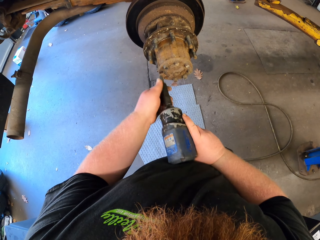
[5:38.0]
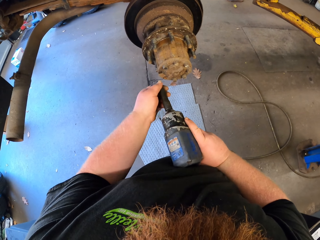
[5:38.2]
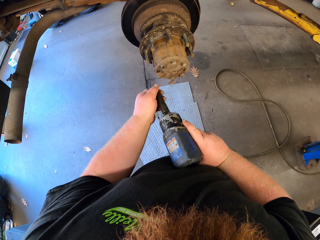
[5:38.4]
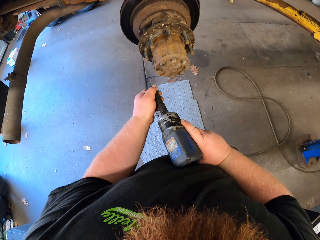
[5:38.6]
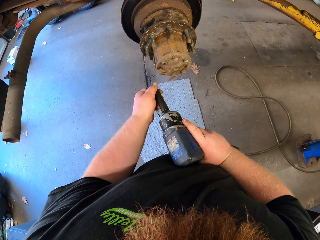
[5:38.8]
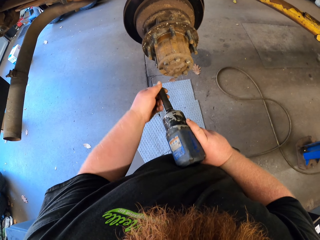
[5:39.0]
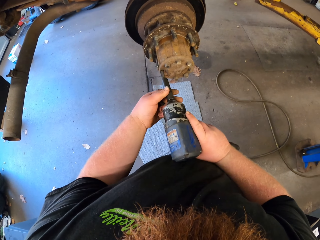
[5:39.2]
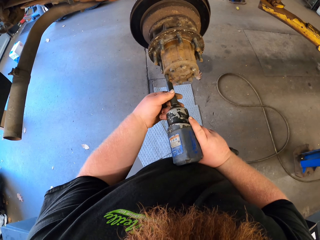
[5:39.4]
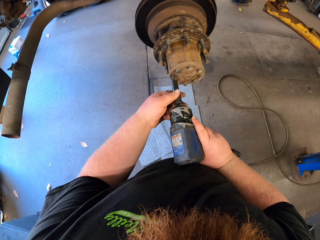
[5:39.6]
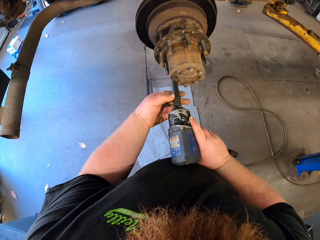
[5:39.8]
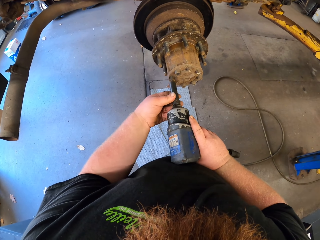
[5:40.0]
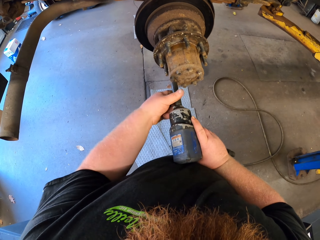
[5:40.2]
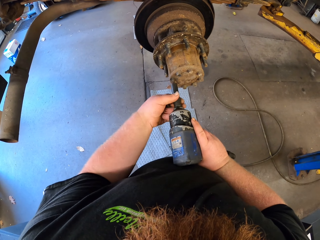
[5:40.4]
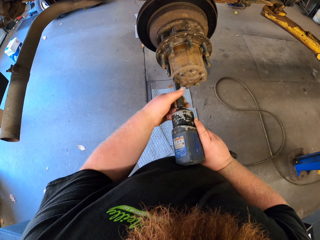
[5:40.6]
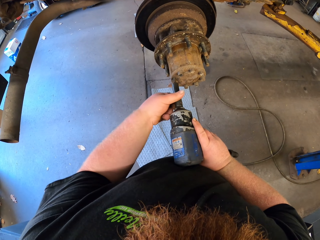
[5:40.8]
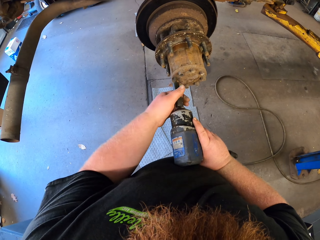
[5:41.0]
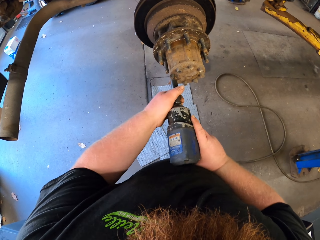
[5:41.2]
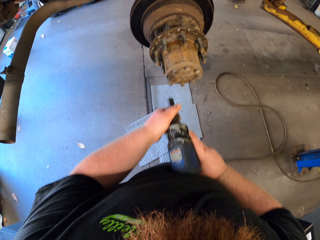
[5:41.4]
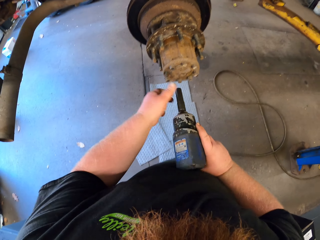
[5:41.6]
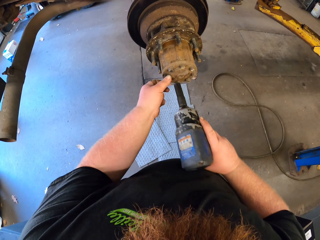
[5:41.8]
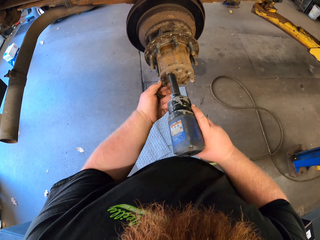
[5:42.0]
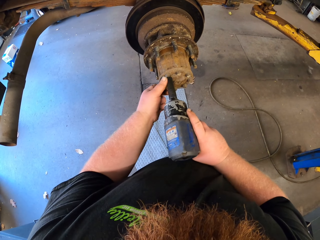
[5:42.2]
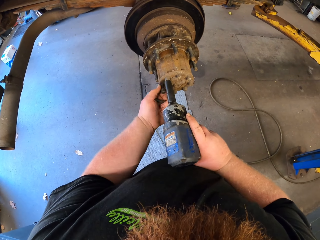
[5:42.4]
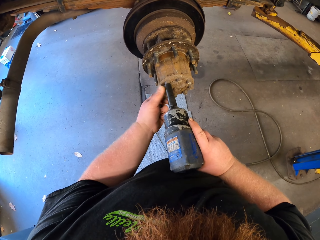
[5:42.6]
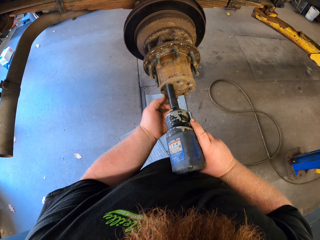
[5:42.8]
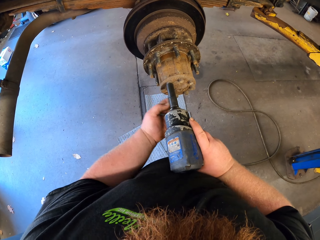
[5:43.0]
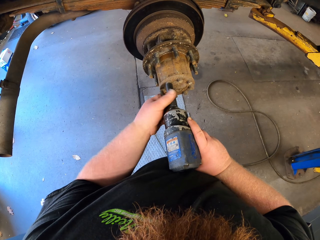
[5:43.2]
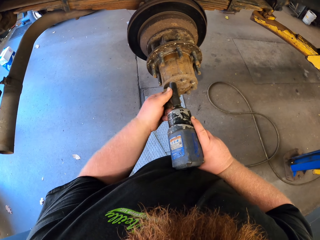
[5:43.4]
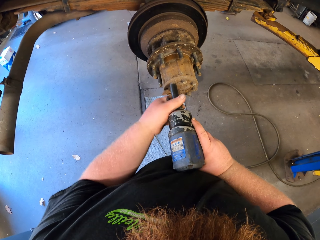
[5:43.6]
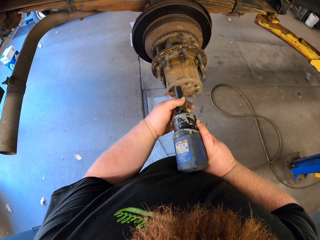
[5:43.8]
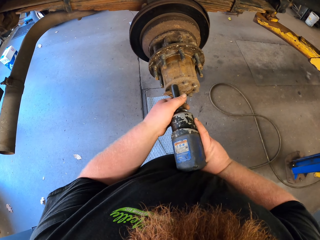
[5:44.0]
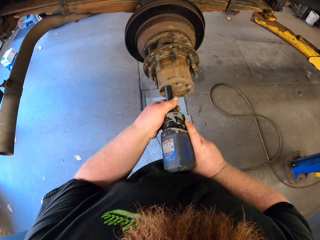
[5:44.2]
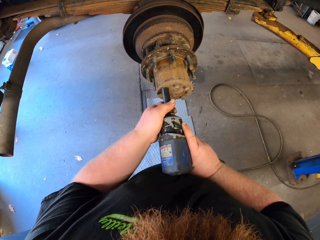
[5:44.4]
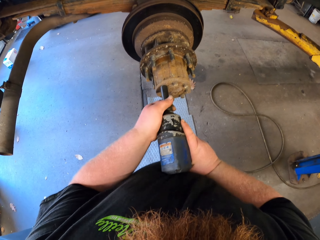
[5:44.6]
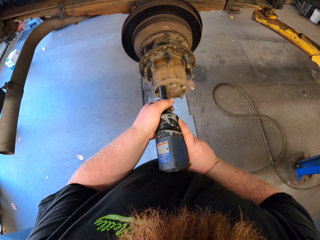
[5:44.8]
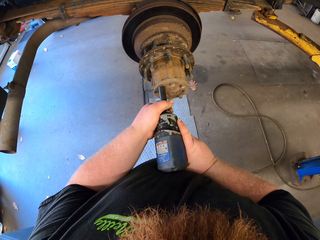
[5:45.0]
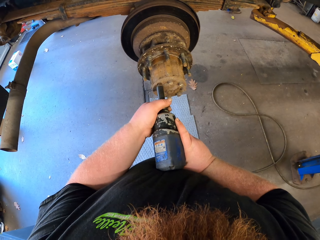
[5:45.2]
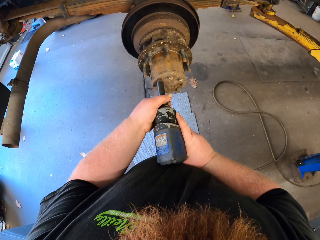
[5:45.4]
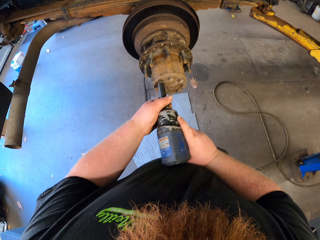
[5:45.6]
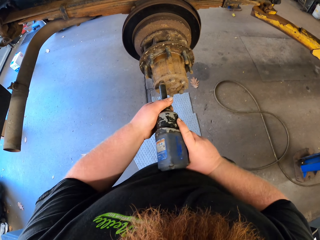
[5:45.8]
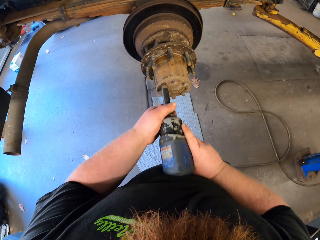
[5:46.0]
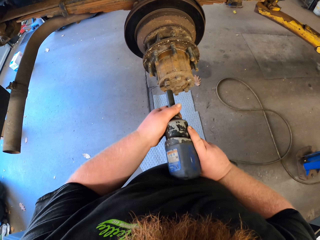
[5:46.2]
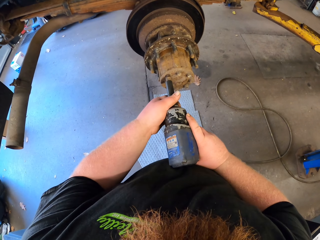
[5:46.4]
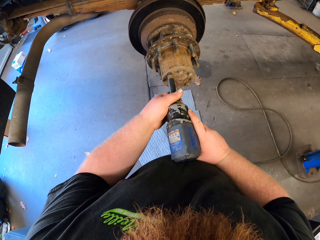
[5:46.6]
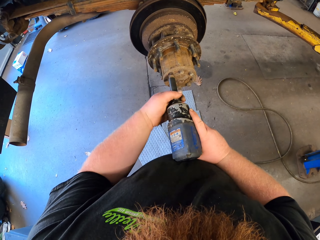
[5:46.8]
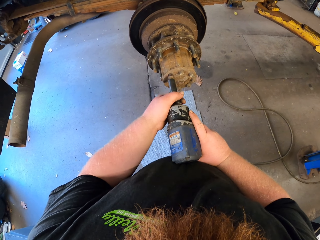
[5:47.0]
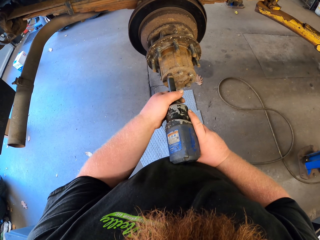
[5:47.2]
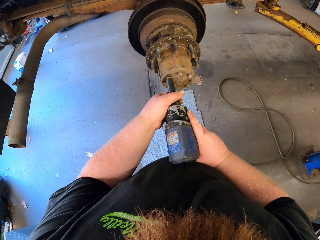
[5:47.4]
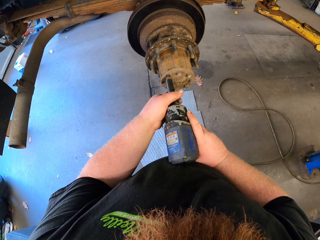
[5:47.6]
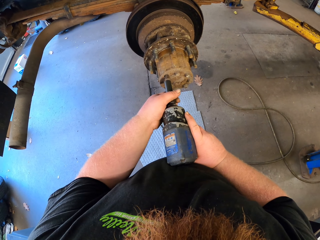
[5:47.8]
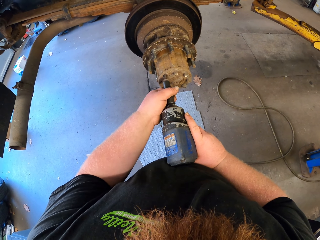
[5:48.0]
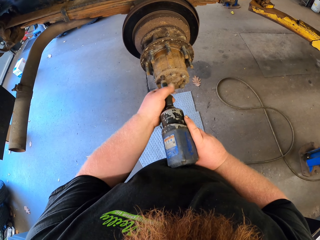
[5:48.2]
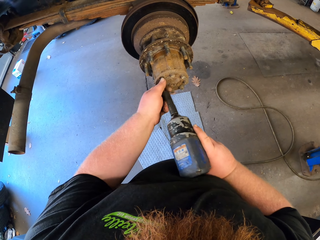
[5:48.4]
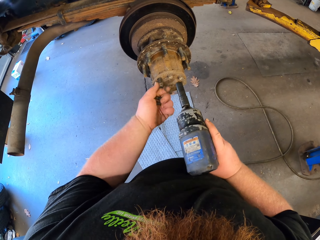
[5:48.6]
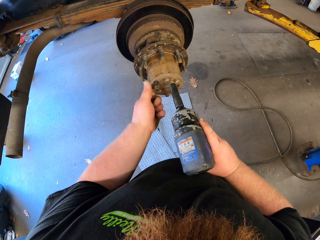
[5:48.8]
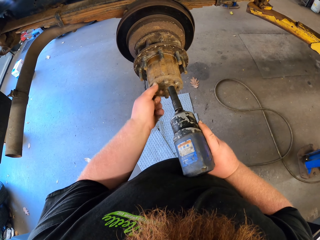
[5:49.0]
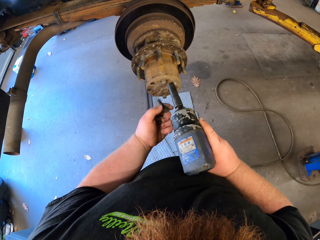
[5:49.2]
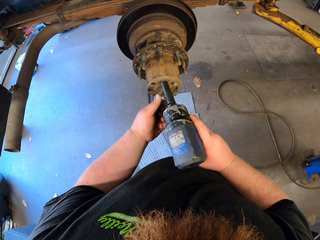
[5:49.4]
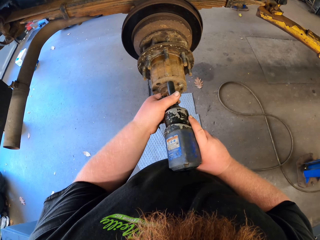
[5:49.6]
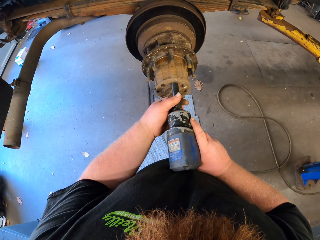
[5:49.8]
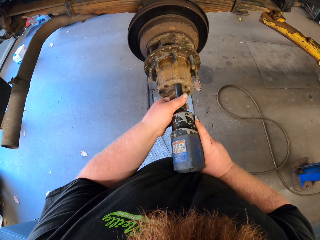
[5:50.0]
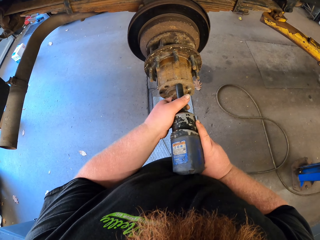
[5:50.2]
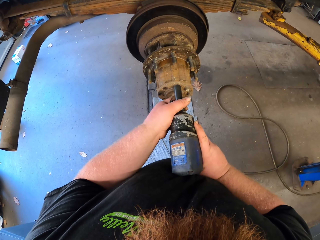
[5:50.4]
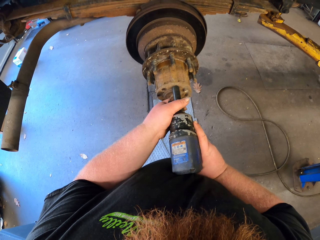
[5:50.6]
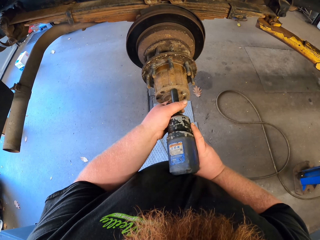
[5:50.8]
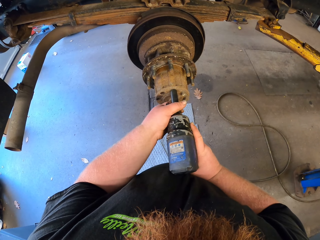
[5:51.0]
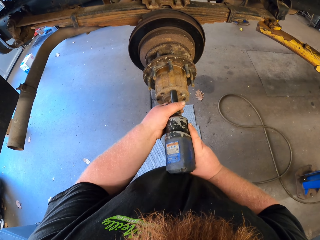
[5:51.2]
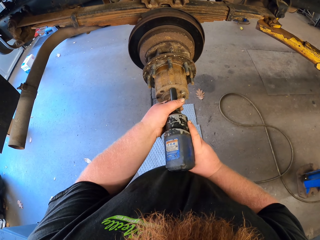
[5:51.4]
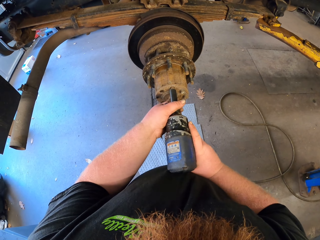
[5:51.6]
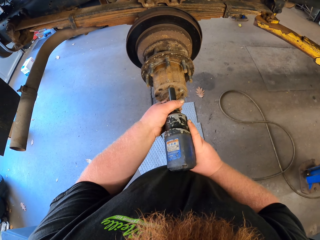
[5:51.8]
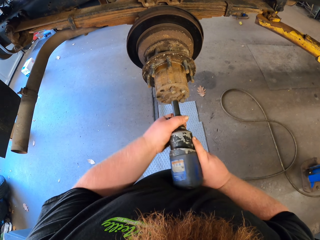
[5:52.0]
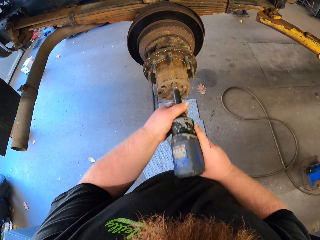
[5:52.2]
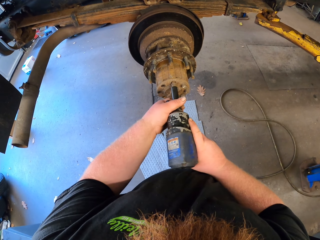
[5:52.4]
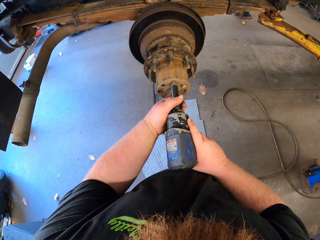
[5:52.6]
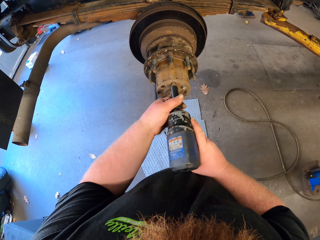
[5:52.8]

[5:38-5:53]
The camera wearer stops removing the bolt. He removes the bolt with his left hand. He returns the bolt remover machine in the hole. He adjusts the bolt remover. He removes the bolt and holds the bolt with his left hand. He stops removing the bolt. He removes the bolt with his left hand. He removes the bolt and holds the bolt with his left hand.

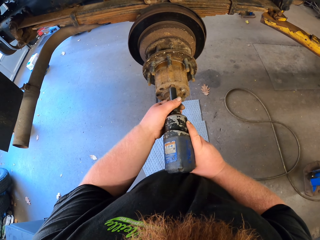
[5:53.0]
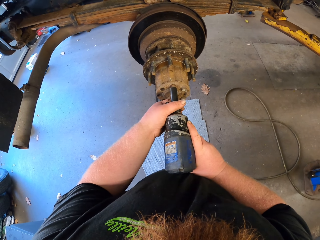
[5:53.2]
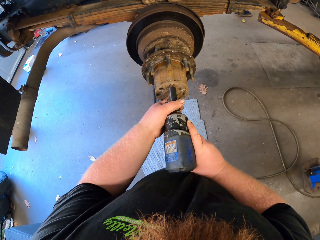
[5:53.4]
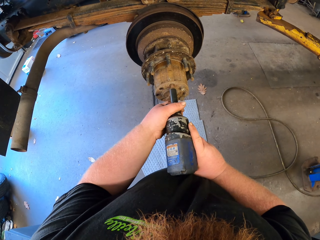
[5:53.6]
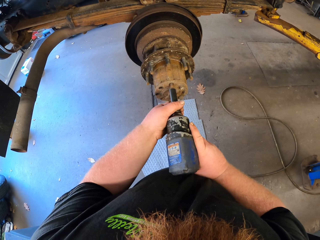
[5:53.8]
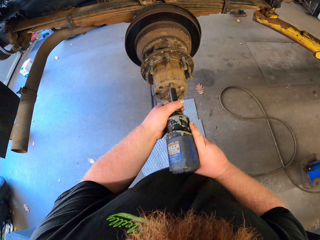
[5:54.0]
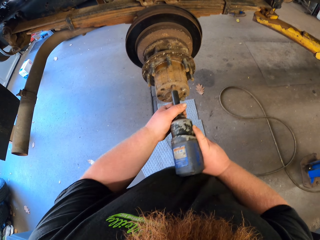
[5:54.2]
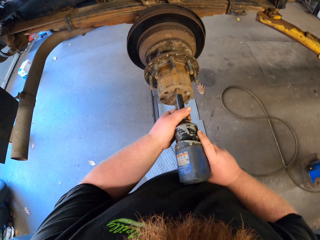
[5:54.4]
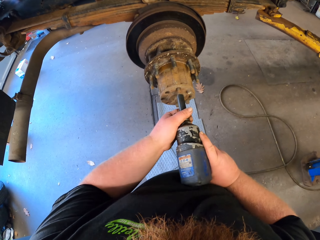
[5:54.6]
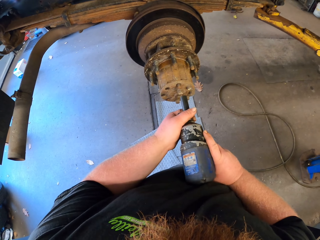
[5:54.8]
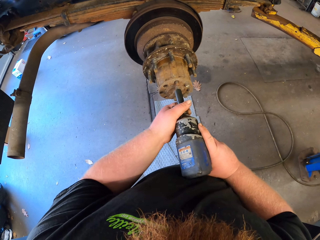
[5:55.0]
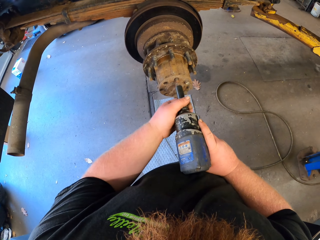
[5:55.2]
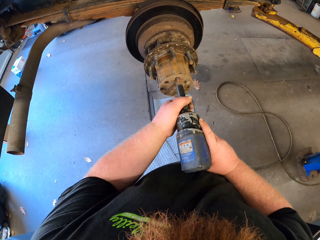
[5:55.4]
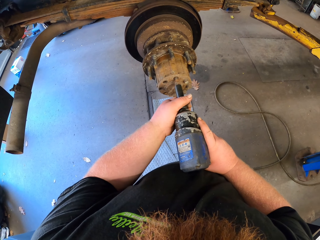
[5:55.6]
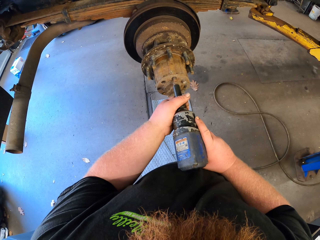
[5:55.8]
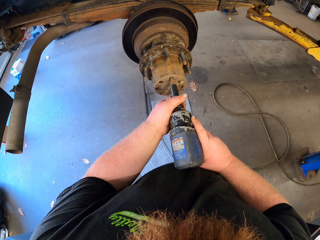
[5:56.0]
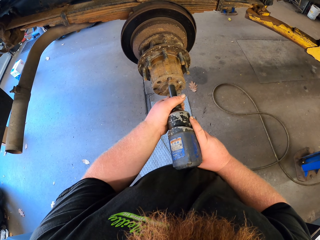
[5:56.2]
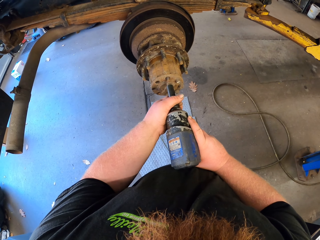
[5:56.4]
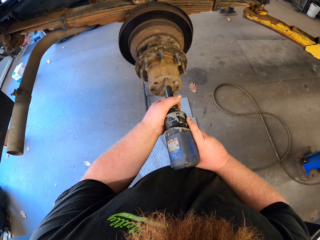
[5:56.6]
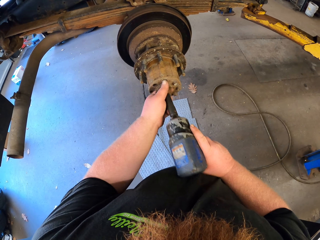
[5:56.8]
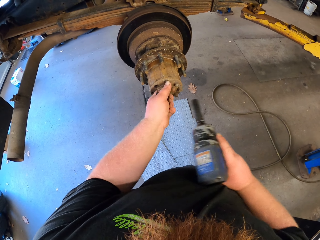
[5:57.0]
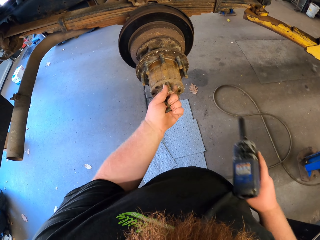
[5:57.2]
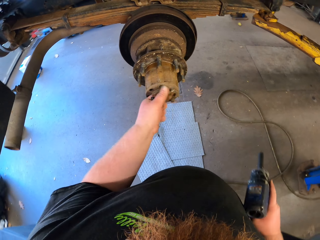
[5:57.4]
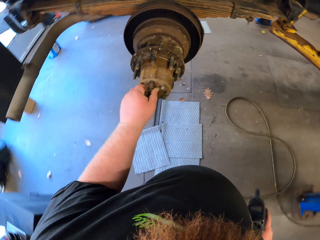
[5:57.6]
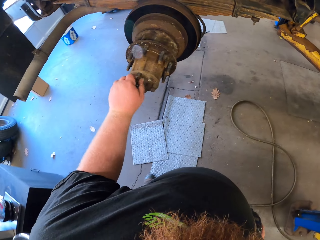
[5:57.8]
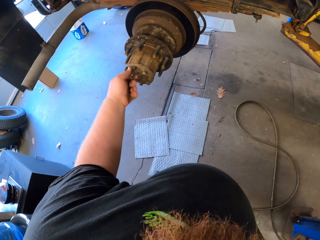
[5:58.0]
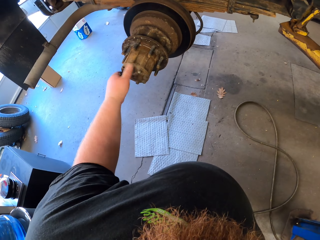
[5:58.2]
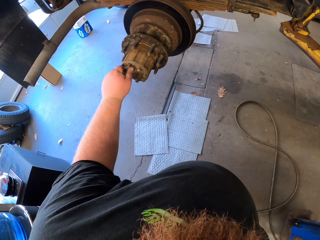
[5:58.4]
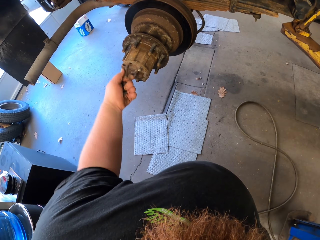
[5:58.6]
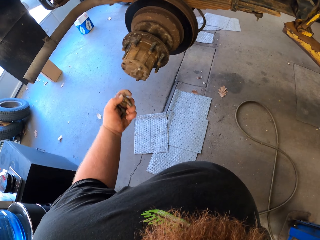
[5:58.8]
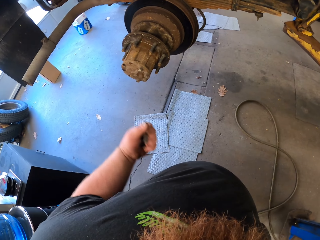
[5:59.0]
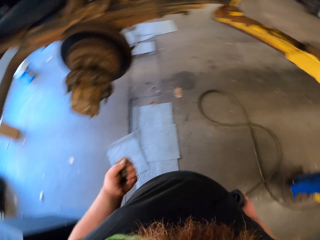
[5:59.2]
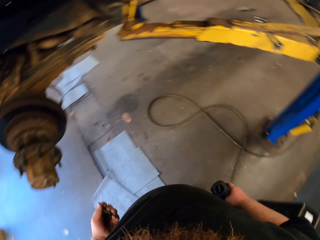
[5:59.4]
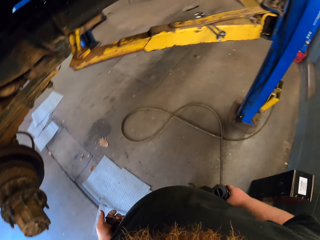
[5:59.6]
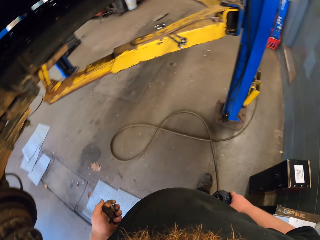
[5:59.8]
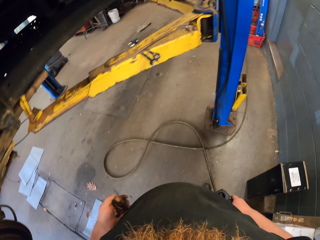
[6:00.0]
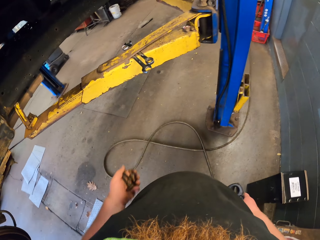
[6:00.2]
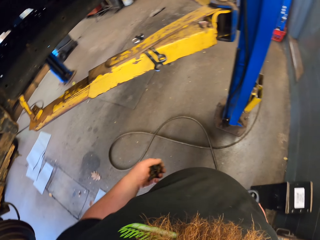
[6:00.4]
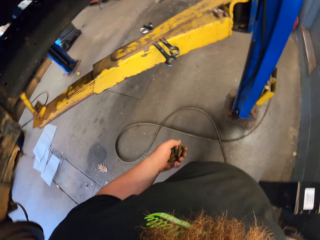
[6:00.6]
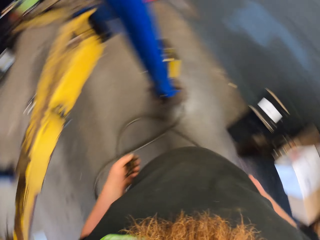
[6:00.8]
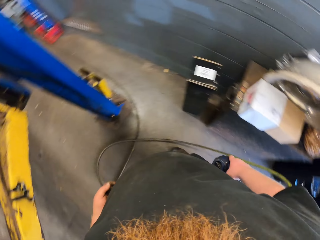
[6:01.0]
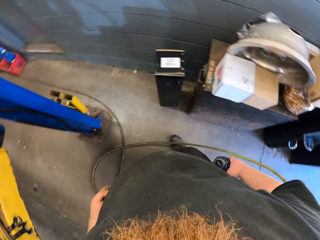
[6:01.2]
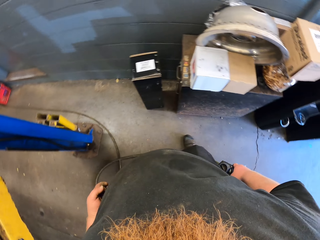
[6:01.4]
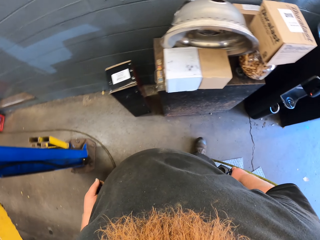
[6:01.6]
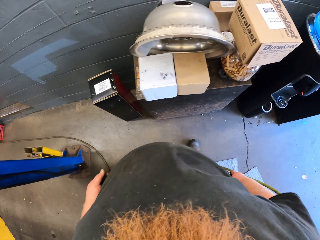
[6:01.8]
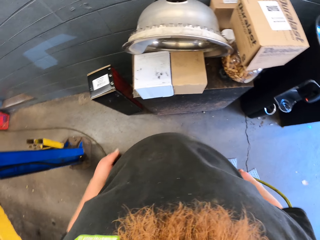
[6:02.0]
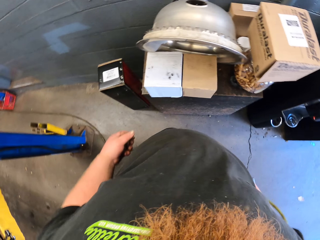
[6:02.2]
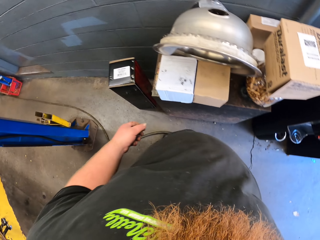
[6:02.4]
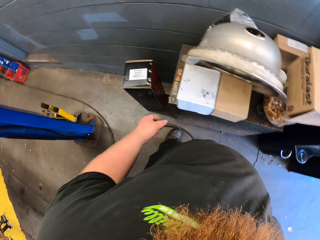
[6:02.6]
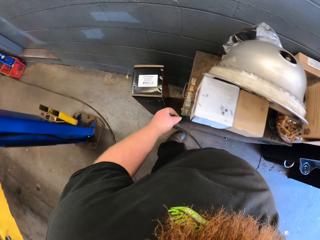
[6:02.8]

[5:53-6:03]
The camera wearer removes the bolt with his left hand and stops removing the bolt. He holds the bolt with his left hand. He looks around.
